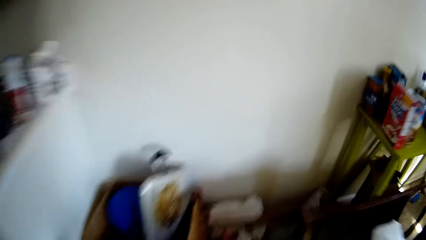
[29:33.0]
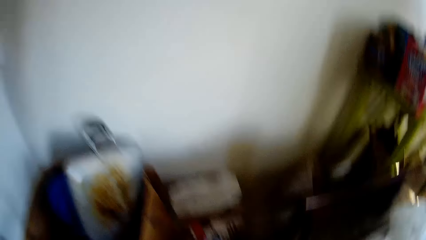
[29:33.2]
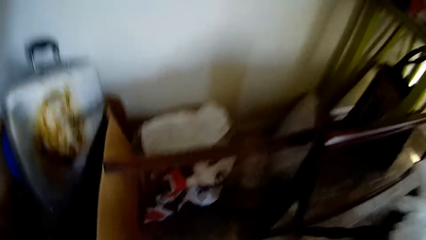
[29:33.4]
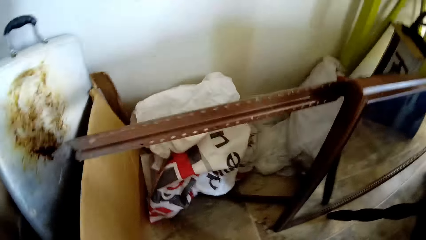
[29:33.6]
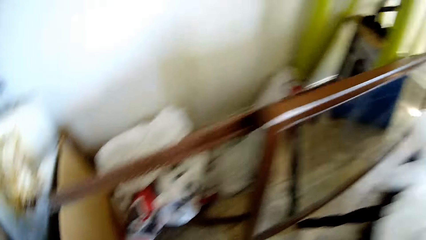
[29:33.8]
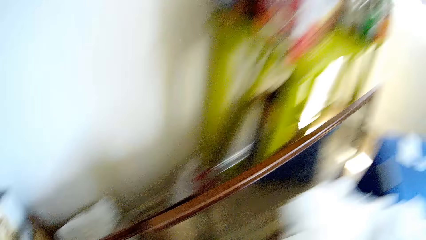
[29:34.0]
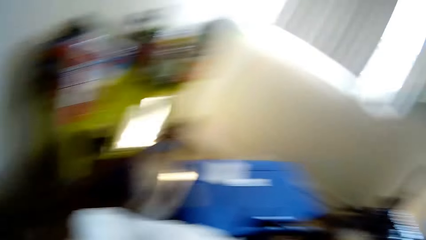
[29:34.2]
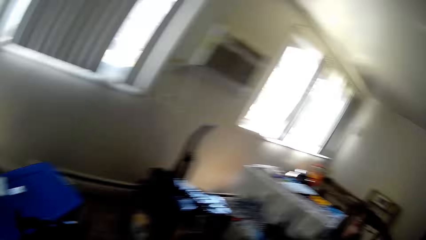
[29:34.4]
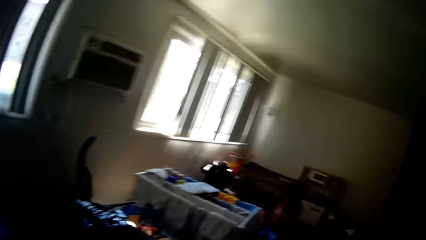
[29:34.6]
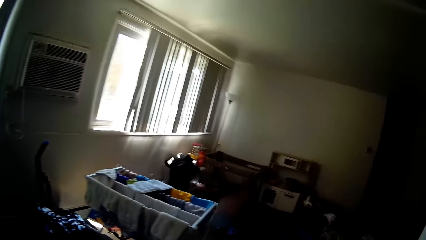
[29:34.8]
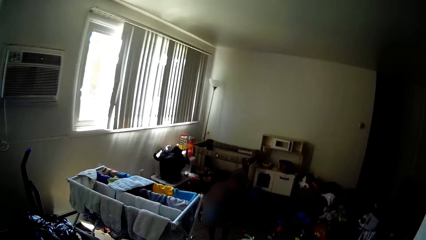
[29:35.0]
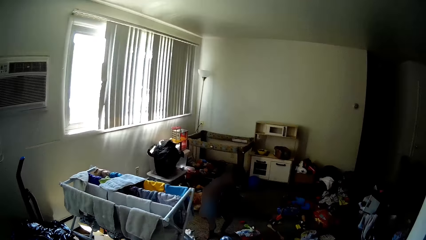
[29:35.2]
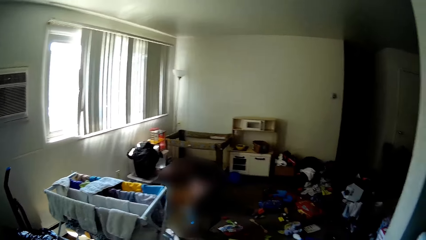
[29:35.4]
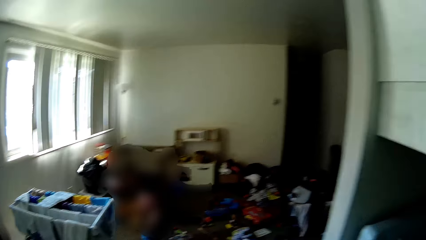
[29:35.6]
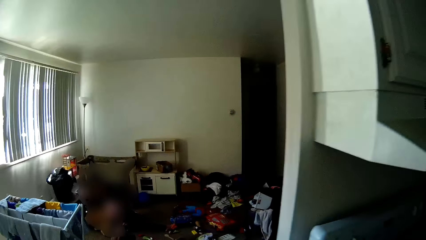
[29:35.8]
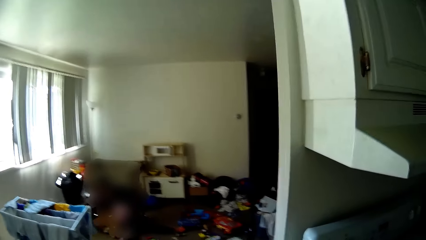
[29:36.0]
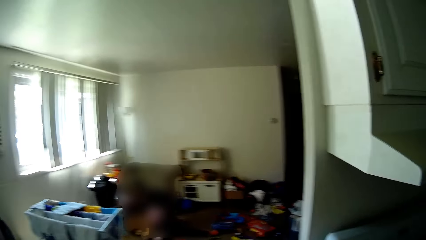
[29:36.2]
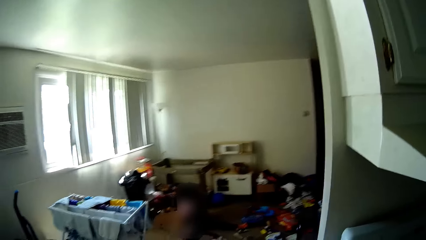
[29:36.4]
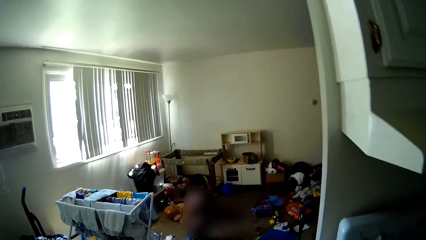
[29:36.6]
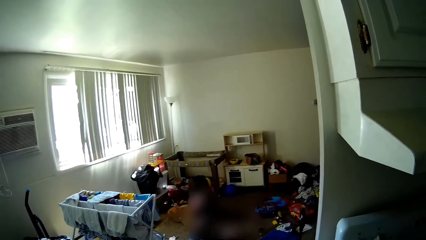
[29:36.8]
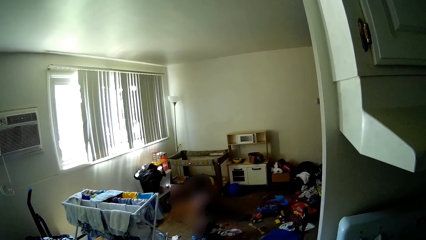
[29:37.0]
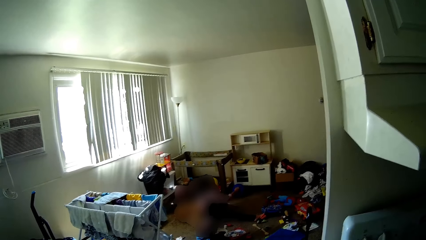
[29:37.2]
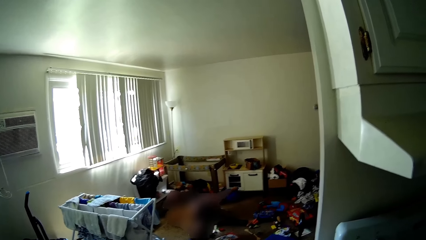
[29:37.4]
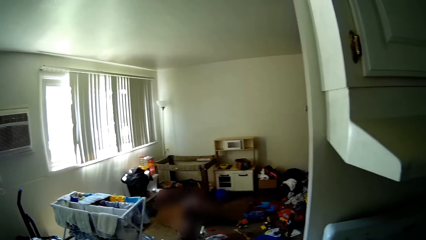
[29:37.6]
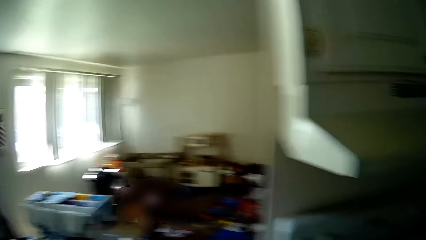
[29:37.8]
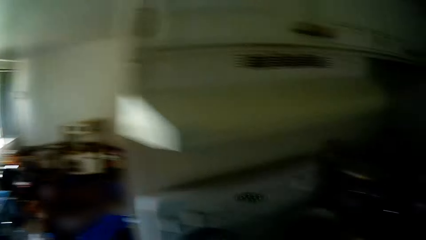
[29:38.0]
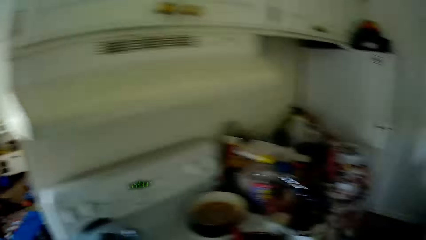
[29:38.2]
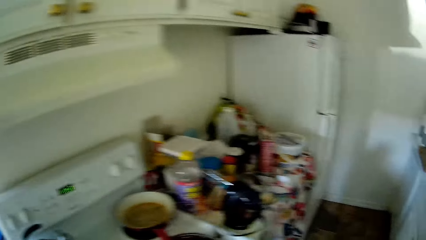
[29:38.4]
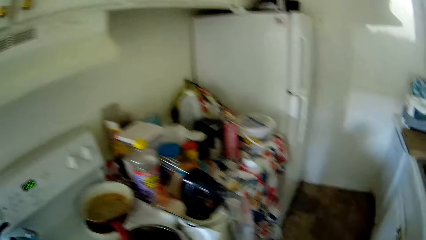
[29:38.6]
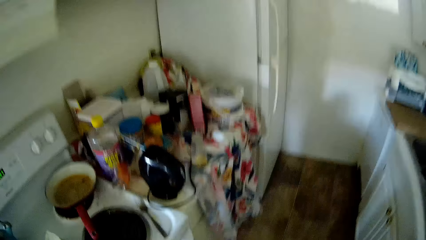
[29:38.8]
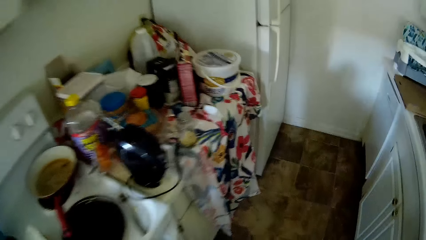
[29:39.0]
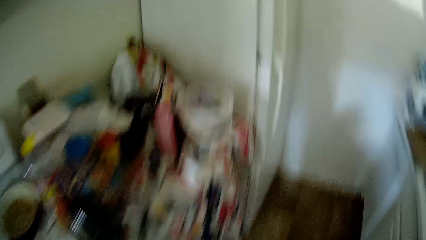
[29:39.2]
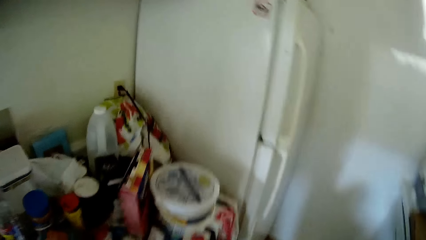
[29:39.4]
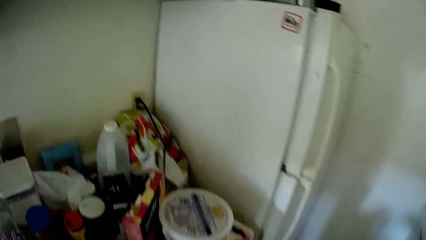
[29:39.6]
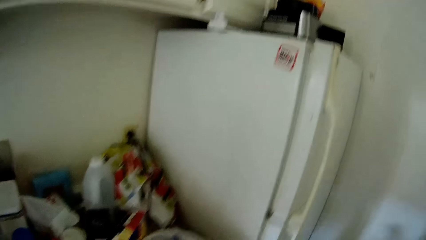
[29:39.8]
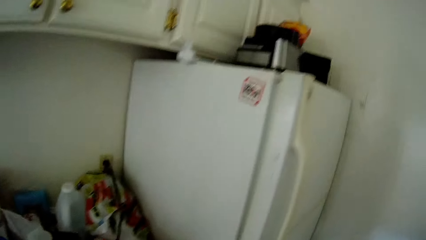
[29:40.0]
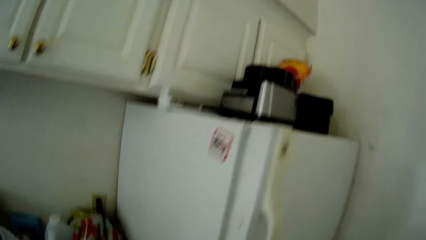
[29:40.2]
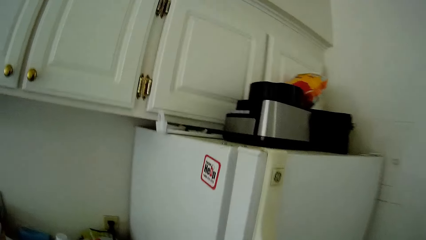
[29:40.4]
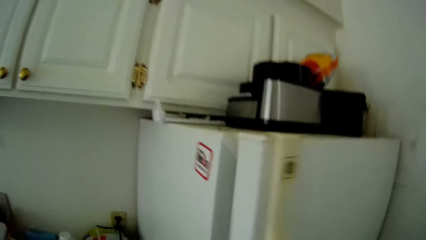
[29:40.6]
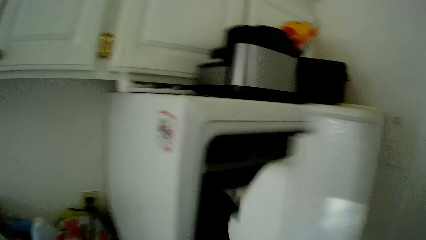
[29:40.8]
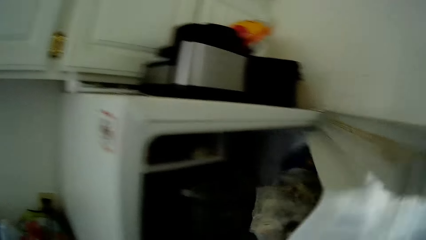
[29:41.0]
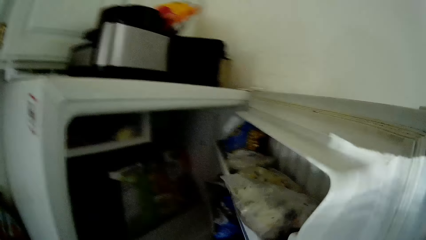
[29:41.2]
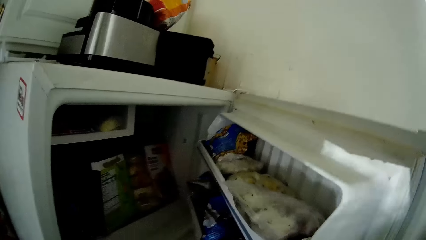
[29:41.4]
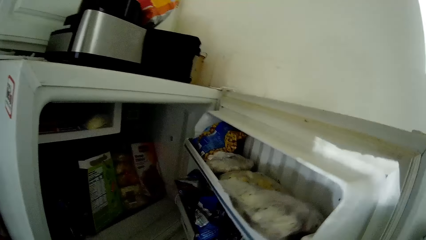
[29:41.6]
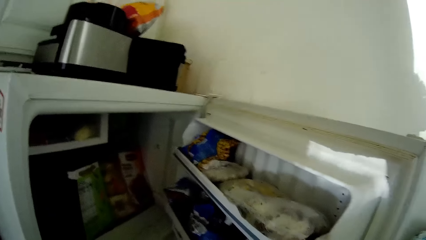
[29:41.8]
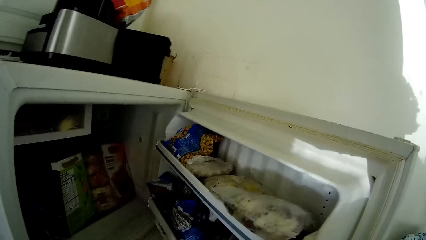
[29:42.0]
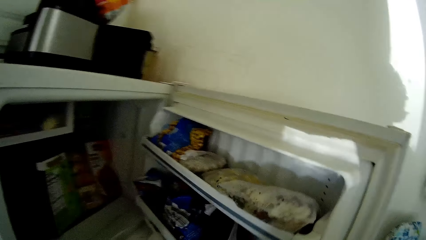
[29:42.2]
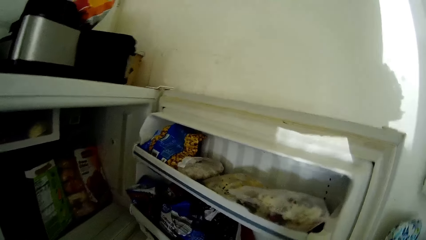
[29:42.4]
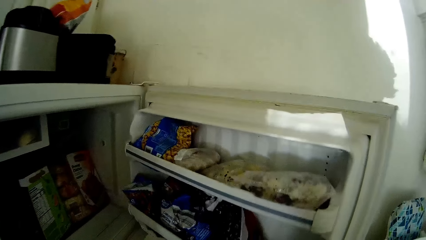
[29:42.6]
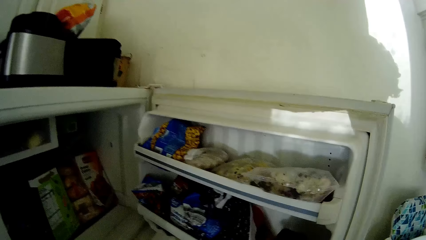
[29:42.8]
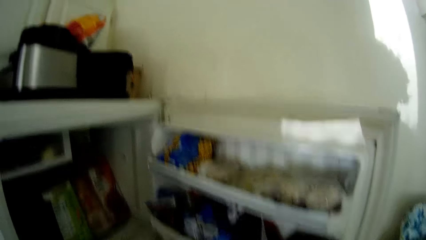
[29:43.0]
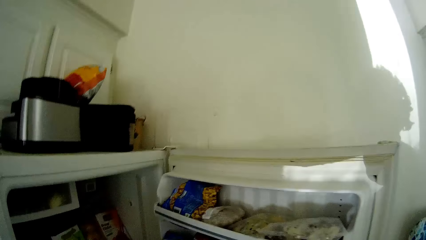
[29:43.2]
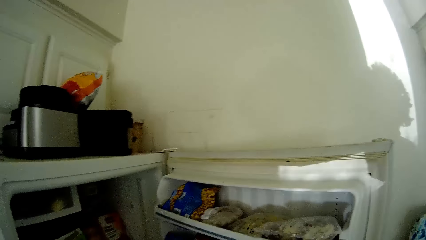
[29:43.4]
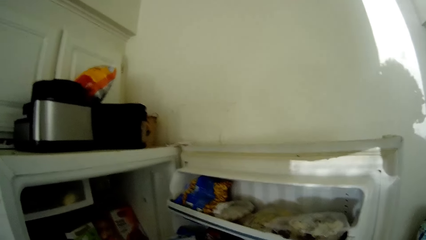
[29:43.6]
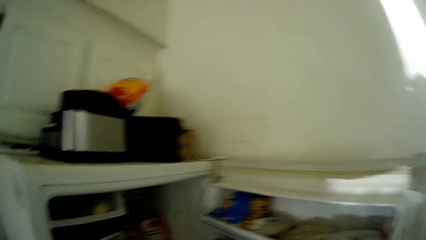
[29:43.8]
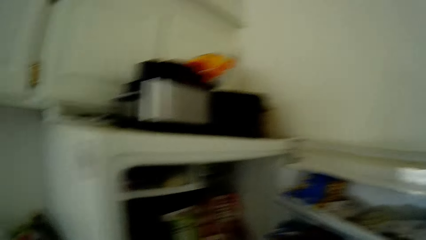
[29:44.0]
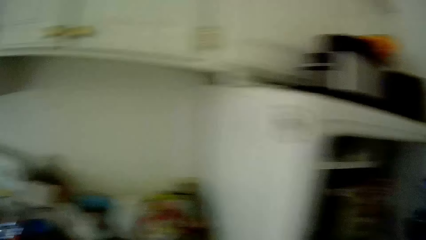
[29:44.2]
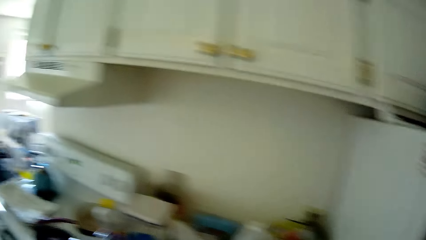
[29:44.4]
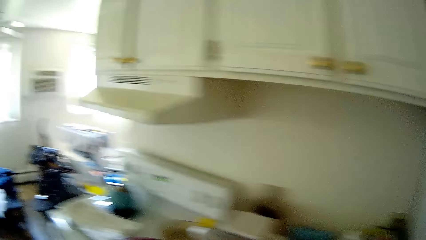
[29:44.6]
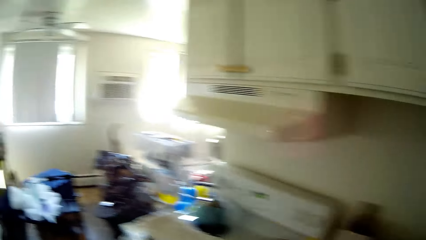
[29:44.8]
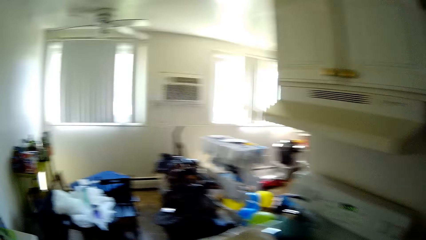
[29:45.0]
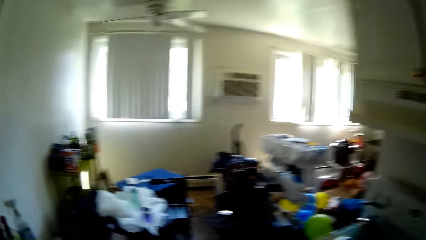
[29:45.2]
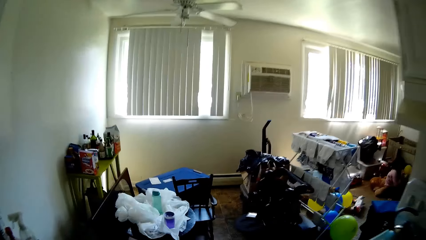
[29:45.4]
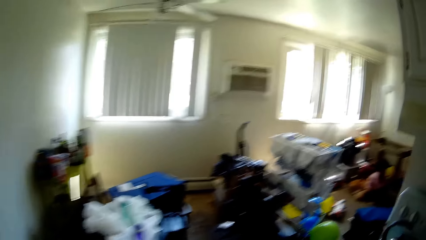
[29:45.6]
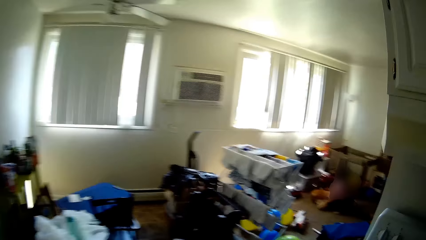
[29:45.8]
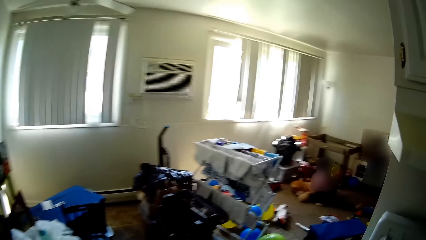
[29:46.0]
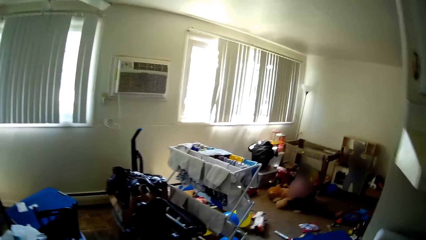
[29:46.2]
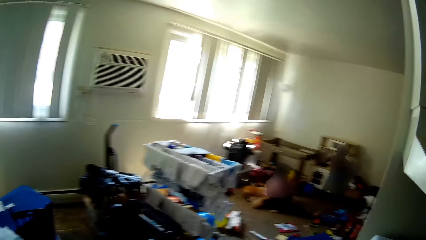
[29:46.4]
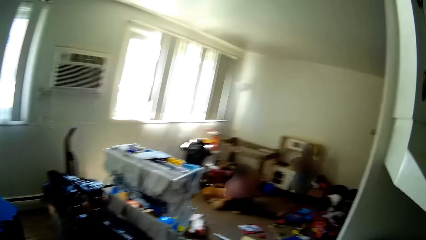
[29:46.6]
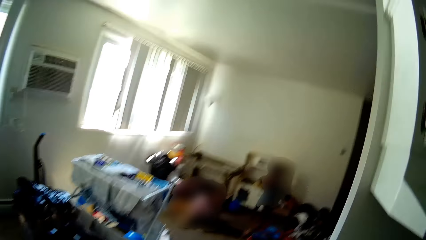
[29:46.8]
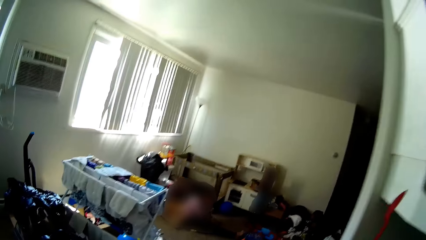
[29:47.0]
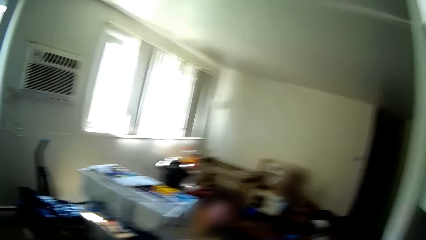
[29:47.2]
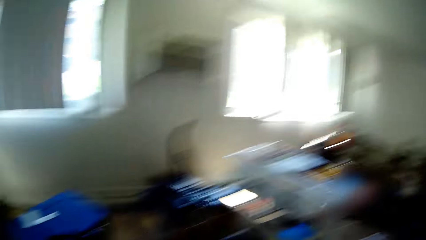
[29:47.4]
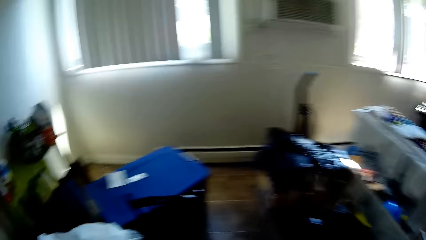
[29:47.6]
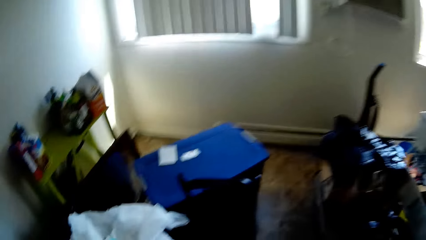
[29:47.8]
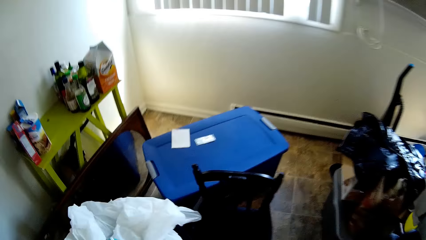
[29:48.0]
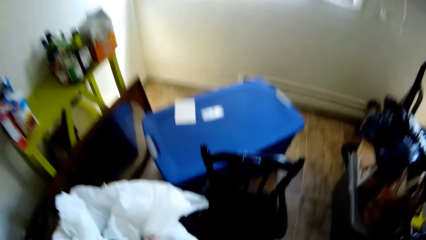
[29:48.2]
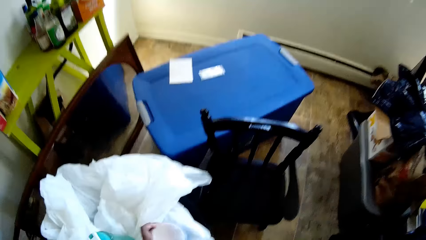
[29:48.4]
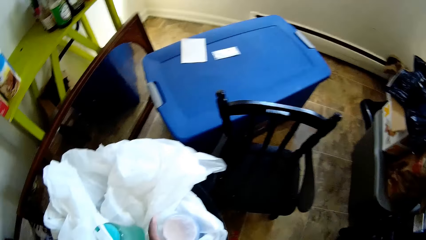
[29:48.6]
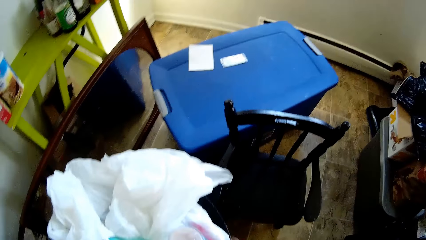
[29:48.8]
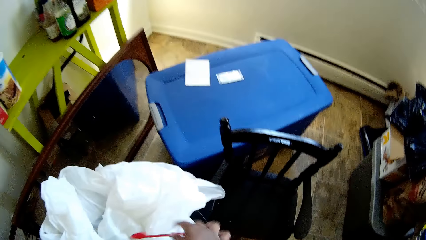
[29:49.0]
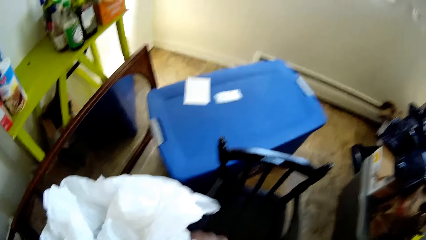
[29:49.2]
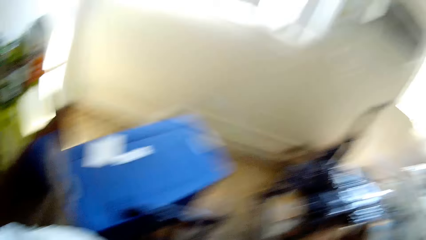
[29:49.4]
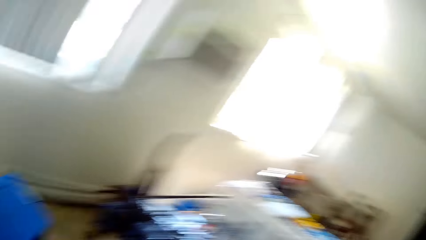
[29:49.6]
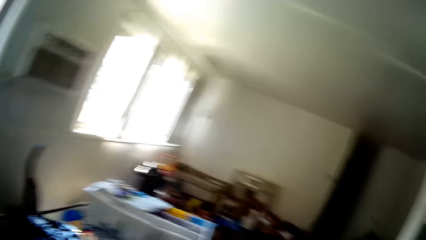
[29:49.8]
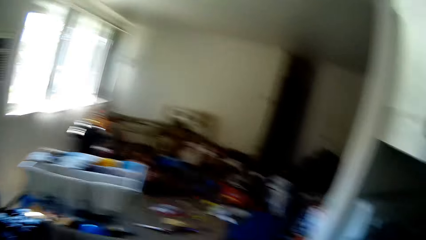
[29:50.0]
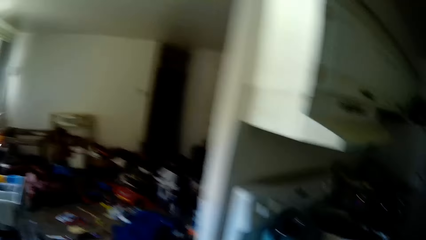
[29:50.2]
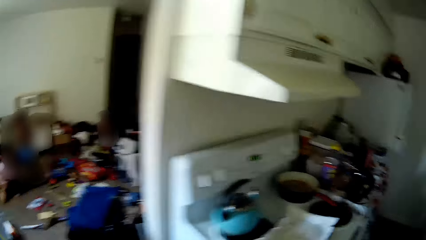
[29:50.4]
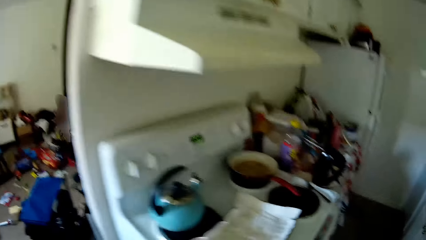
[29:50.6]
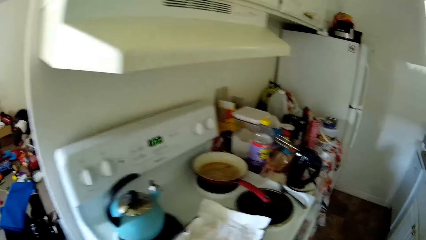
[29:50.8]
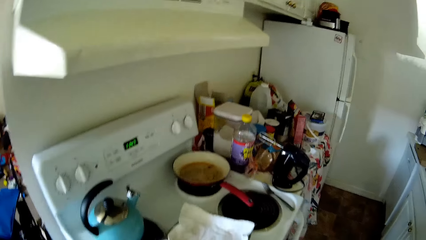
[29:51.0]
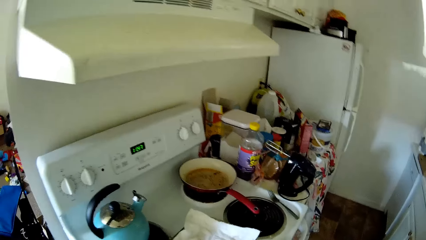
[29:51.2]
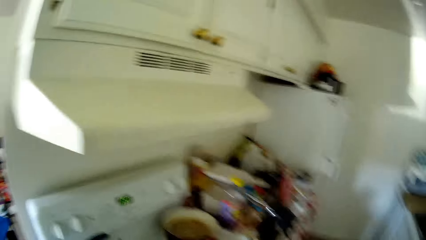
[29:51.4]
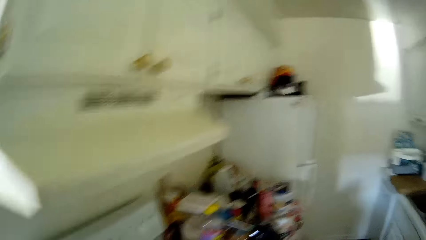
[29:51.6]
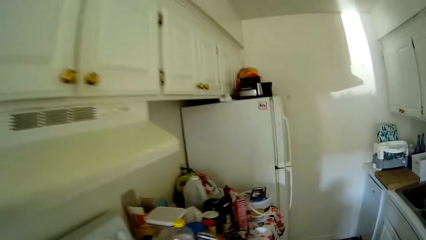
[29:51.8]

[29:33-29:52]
The camera wearer opens a refrigerator with his right hand. He interacts with the boy. He walks in the house. He throws something in the trash bin. He drops a spoon on a cloth with his right hand. He walks in the house.
